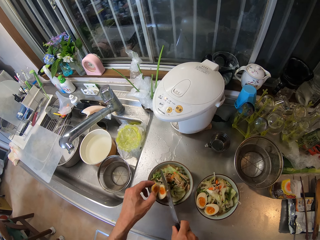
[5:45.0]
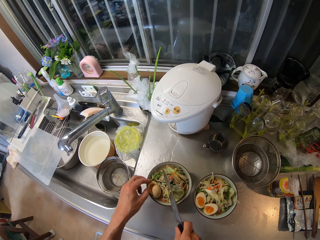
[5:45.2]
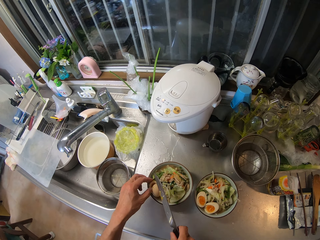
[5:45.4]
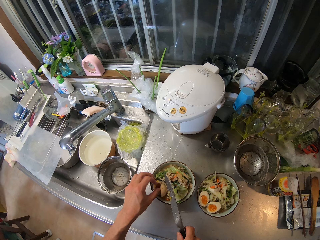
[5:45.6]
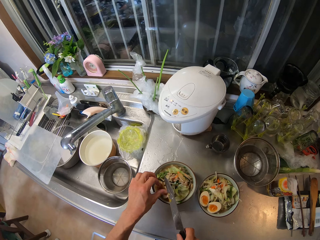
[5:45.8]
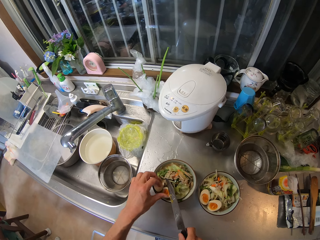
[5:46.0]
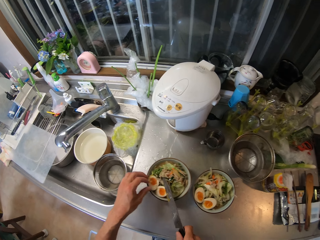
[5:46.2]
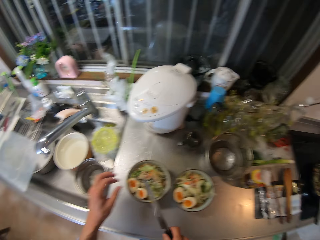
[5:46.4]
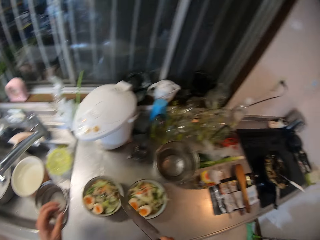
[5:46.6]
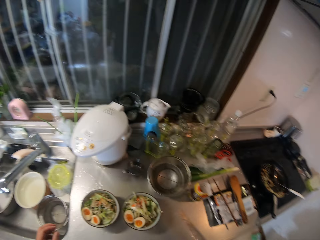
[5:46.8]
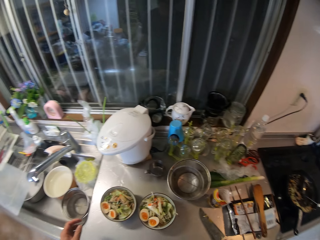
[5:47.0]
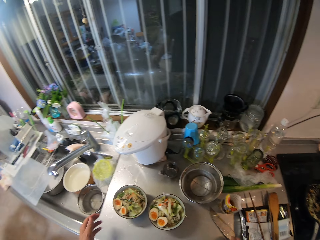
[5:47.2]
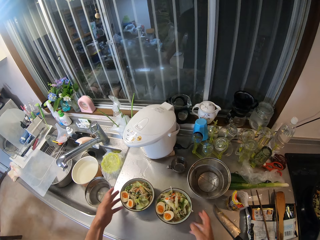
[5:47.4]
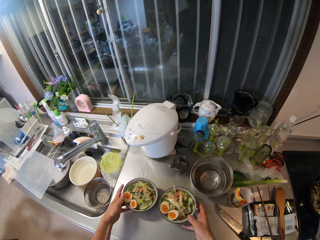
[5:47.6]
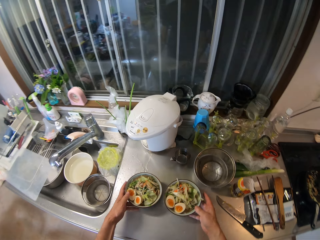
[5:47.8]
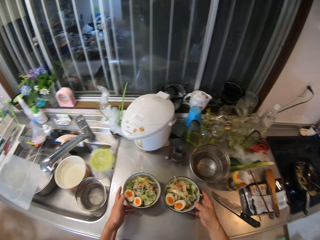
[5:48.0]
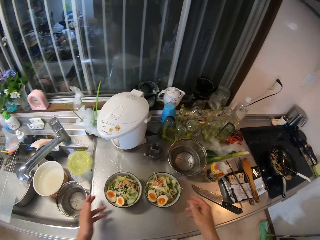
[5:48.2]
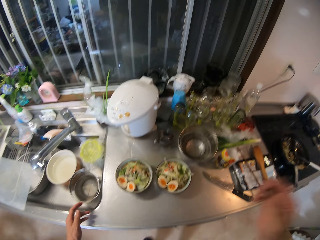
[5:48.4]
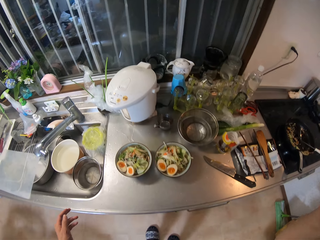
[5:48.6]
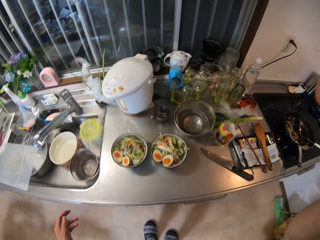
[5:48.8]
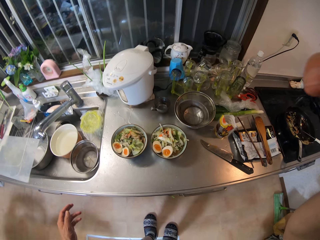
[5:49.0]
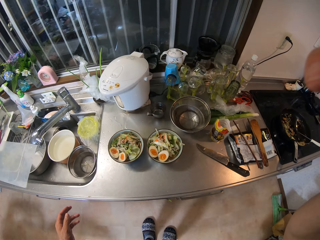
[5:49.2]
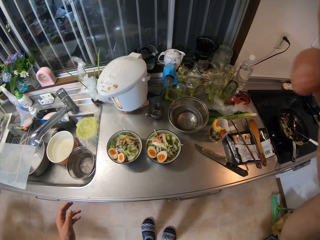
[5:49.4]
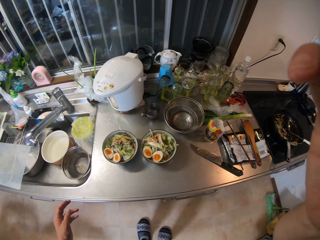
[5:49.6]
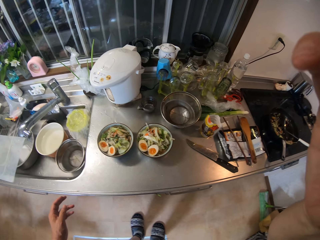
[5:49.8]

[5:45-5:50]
The camera wearer places the egg in the second bowl of noodles. She drops the knife in her right hand on the slab. She holds the two bowls of noodles with her two hands. She removes her hands from the bowl of noodles. She touches her face. She switches off the camera.
